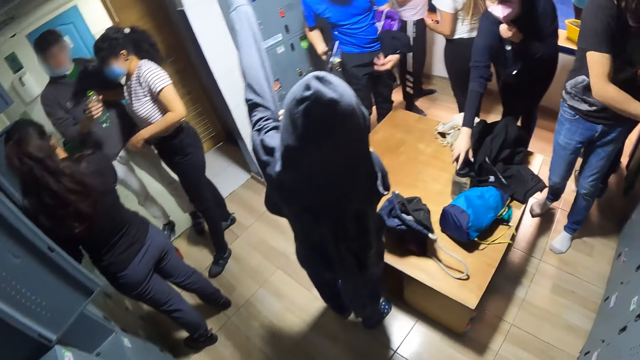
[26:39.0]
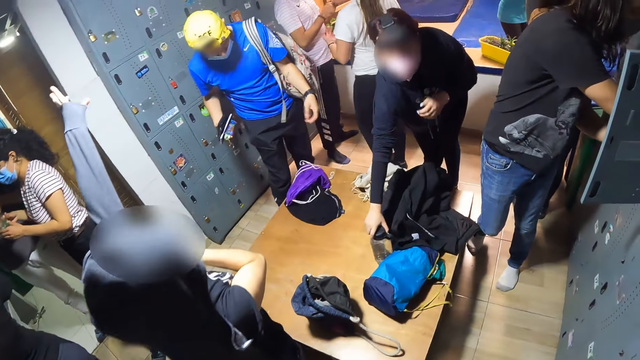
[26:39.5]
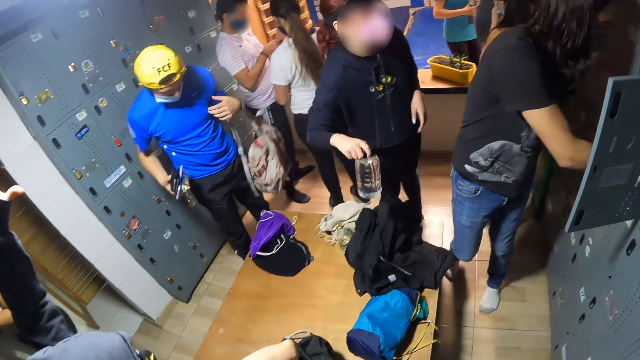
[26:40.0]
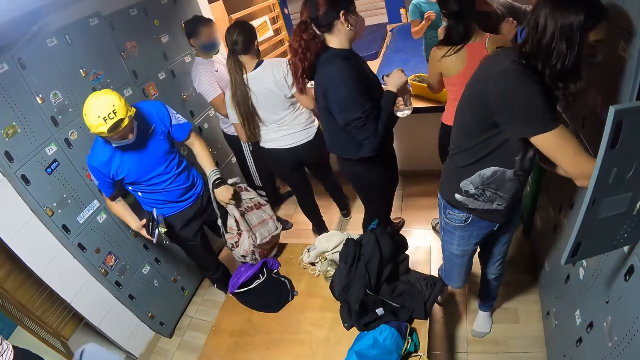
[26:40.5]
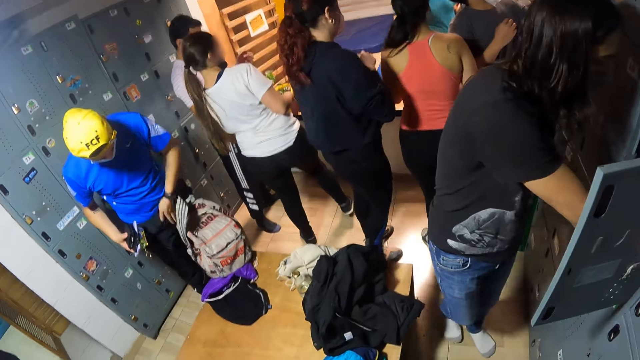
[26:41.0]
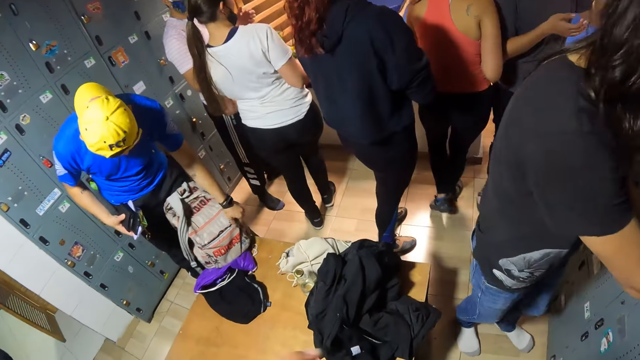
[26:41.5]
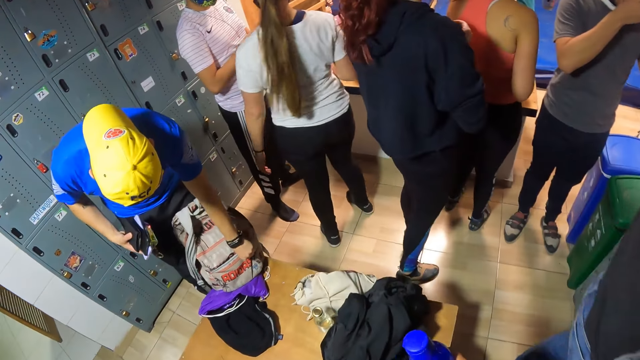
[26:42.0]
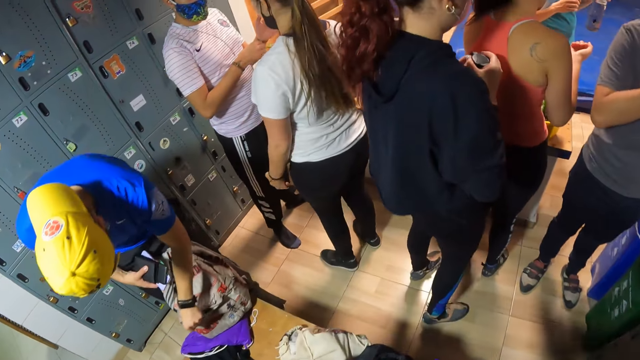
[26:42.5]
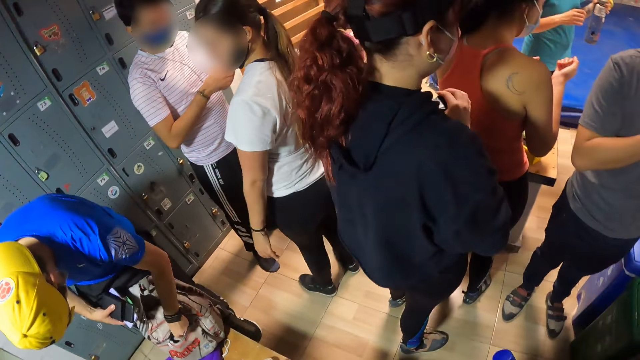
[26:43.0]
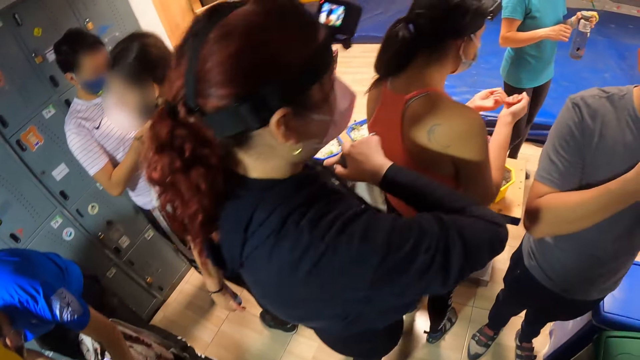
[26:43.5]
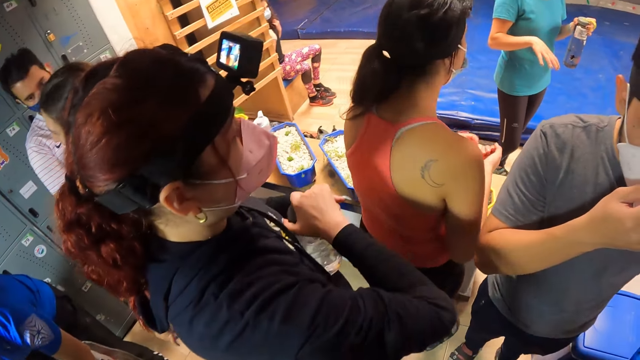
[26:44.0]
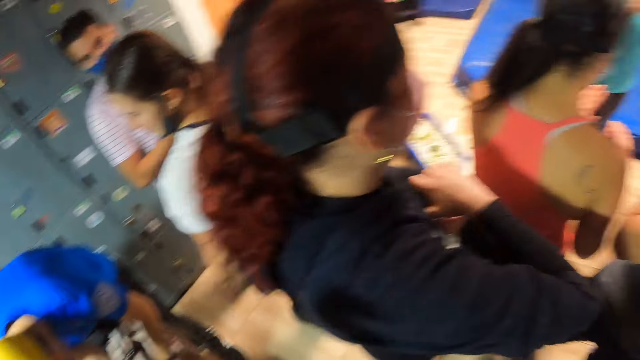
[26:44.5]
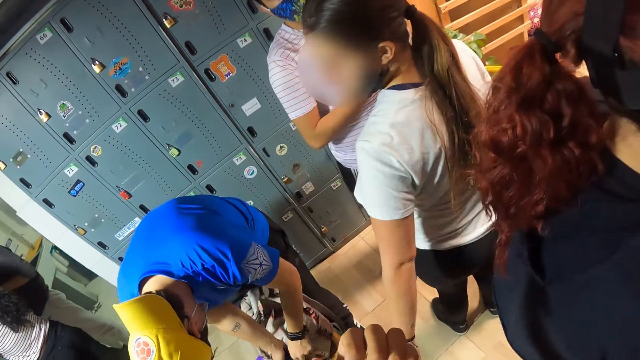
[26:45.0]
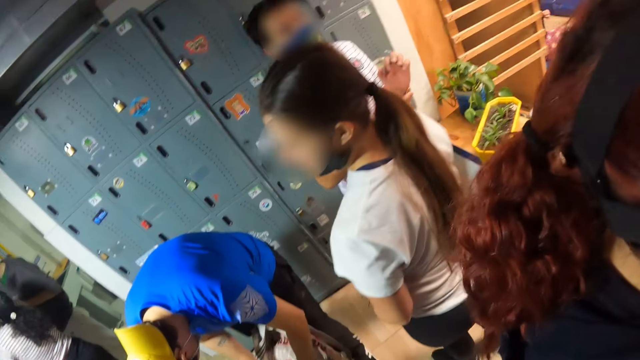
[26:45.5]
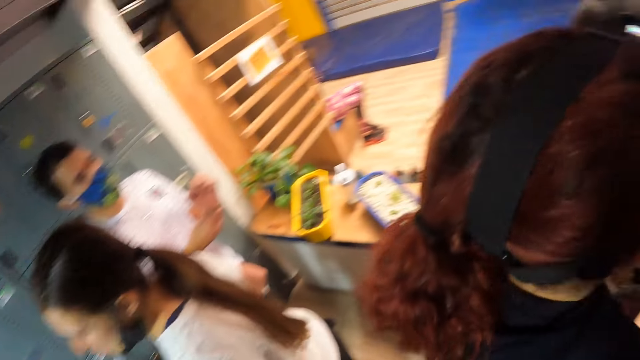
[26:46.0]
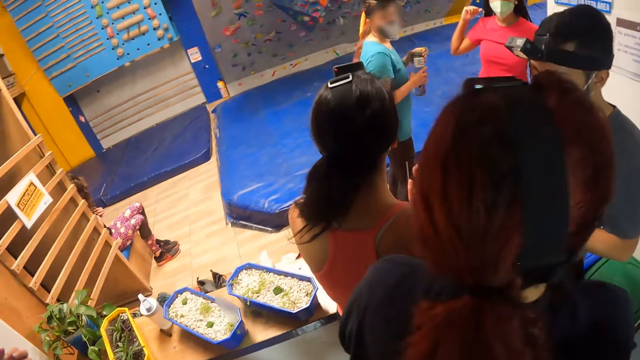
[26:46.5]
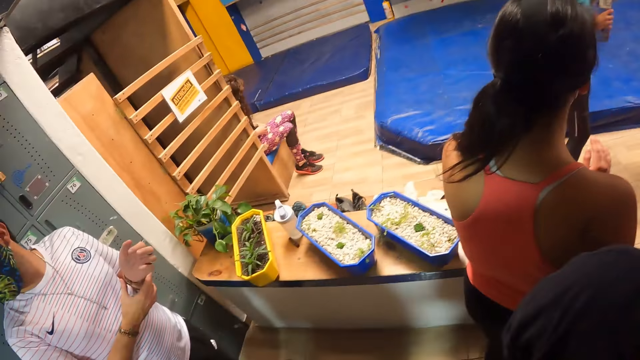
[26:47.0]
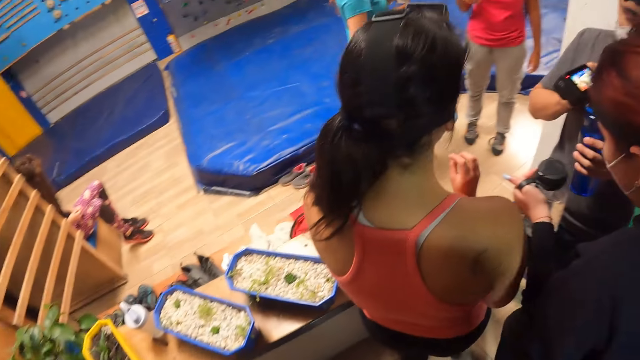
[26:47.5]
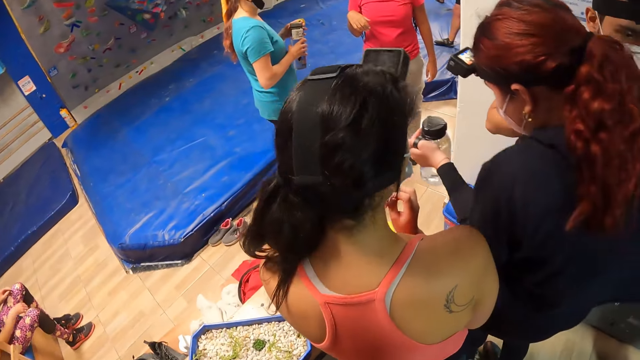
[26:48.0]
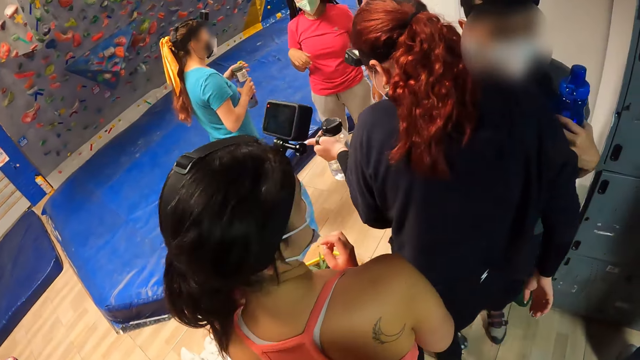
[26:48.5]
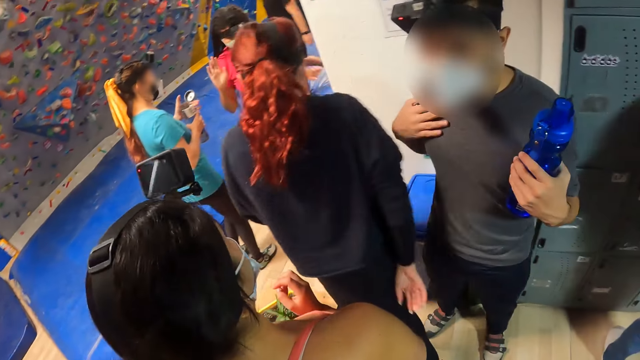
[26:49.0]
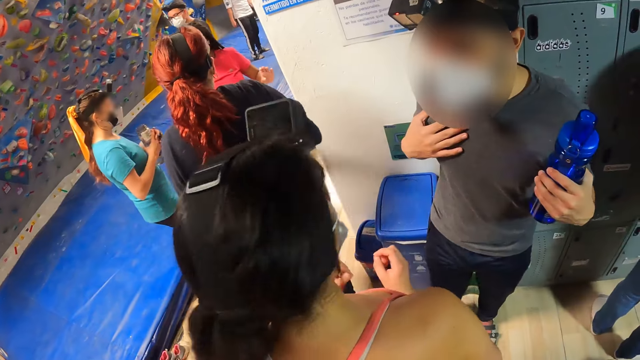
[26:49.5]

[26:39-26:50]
A man drops some clothes on a table with his left hand. A person picks up the water bottle with the right hand. The man drops a bag on the table with his left hand. The person holds the water bottle with both hands. The man holds the bag with the left hand. The man opens the bag on the table with his left hand. The man holds the phone with his right hand. The man puts some items in the bag with both hands. Another person holds the water bottle in her left hand. The other person holds the water bottle in both hands.

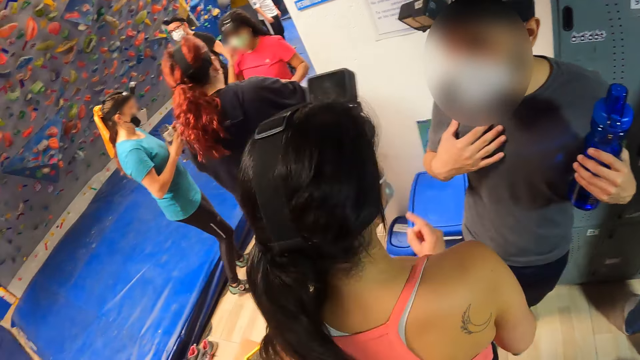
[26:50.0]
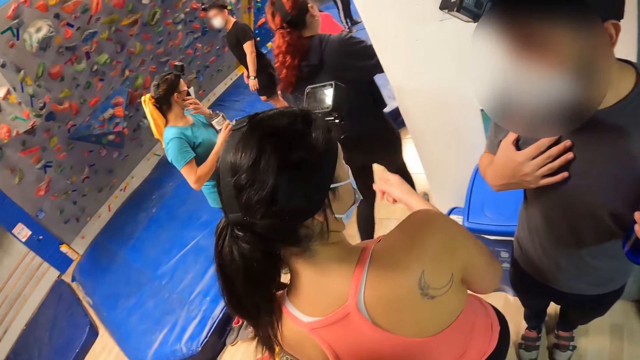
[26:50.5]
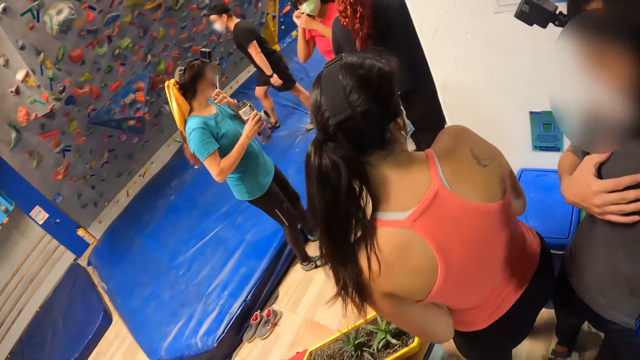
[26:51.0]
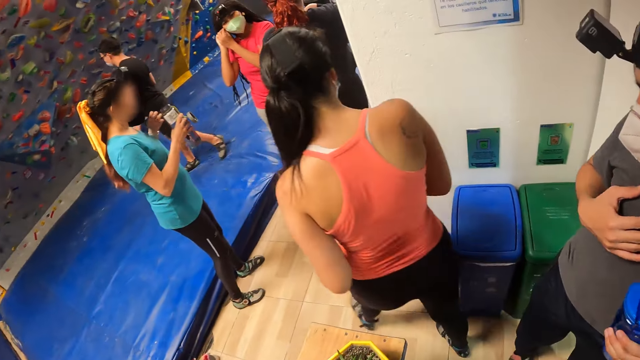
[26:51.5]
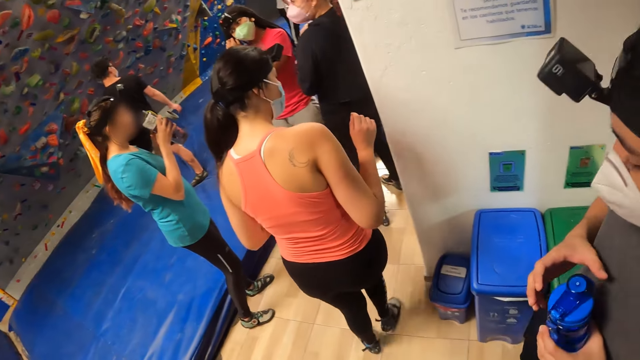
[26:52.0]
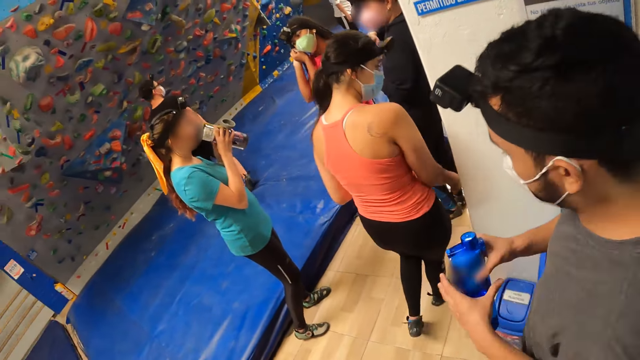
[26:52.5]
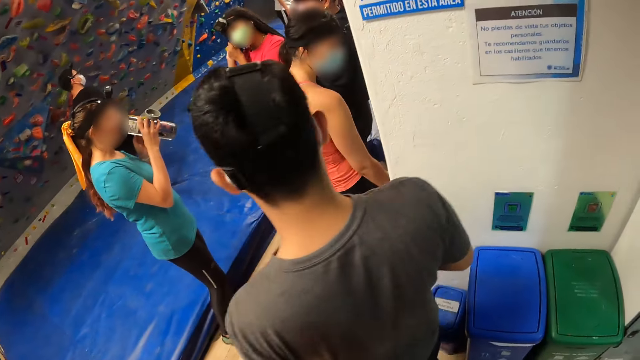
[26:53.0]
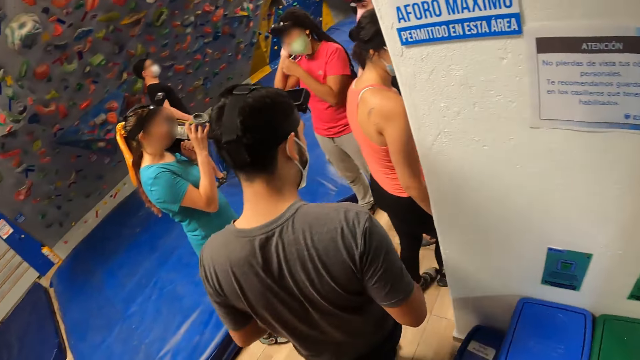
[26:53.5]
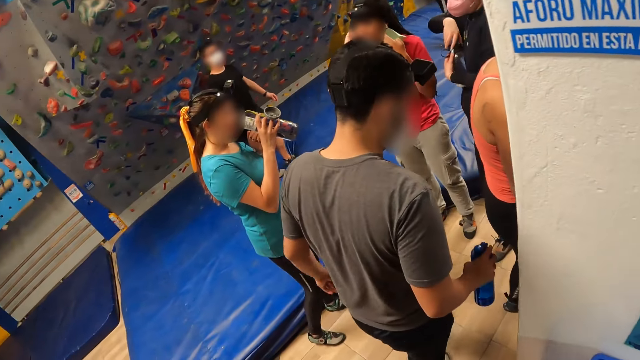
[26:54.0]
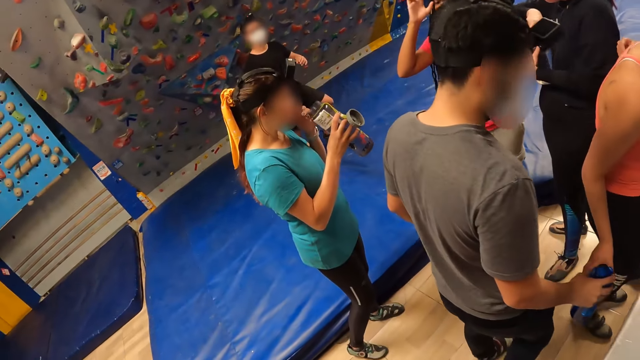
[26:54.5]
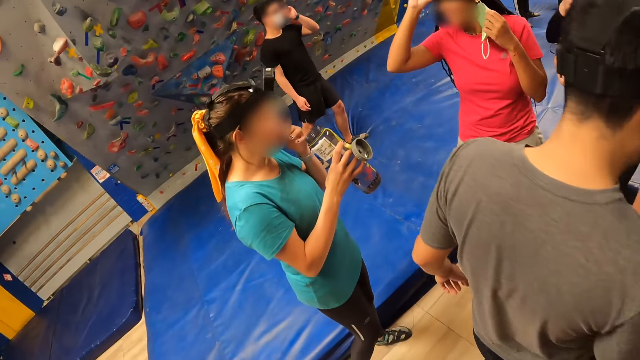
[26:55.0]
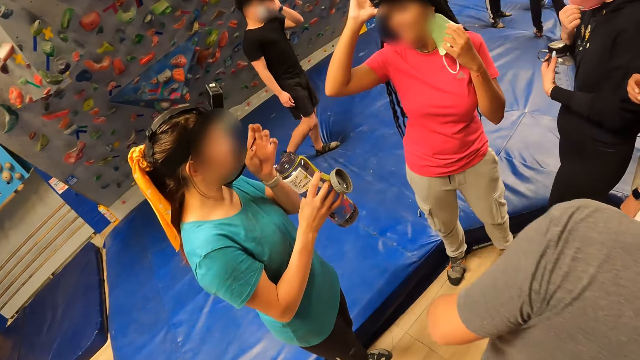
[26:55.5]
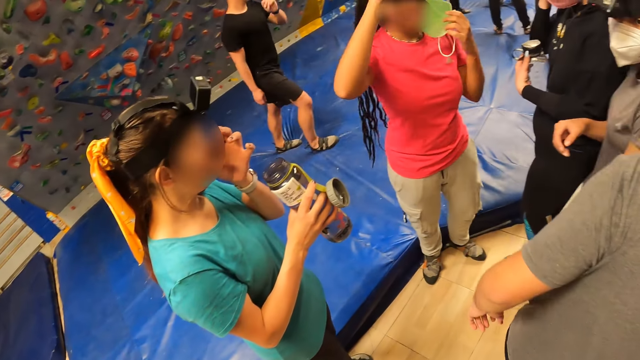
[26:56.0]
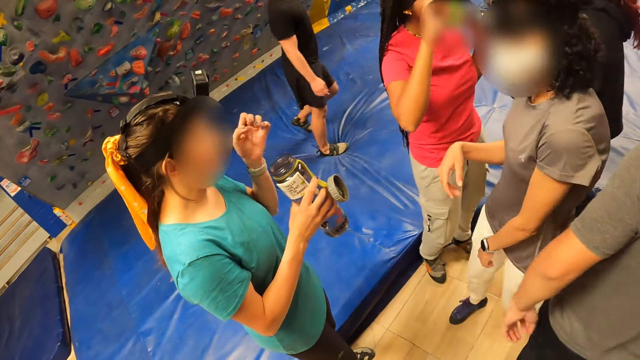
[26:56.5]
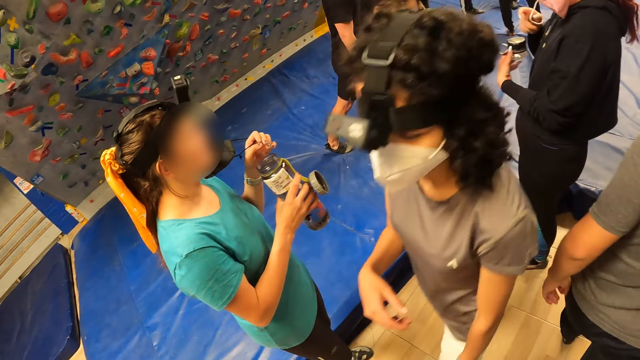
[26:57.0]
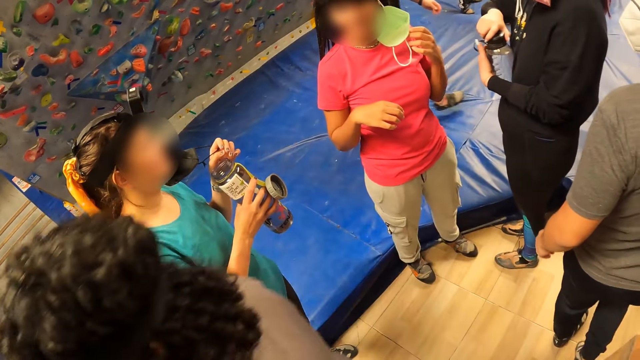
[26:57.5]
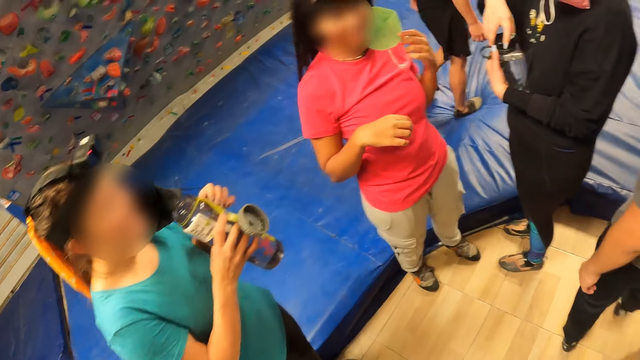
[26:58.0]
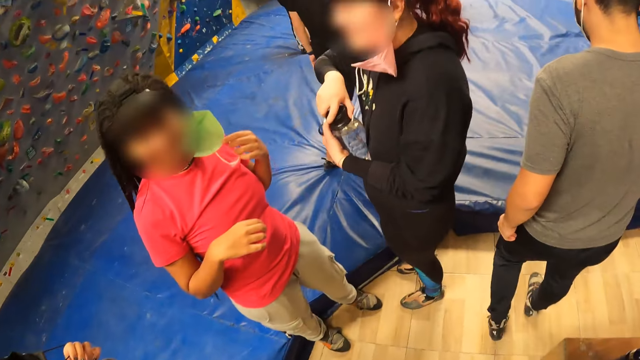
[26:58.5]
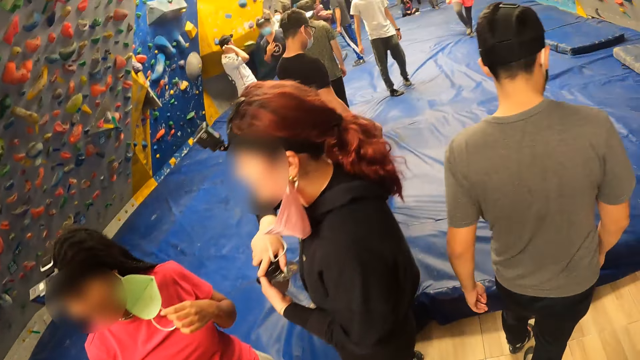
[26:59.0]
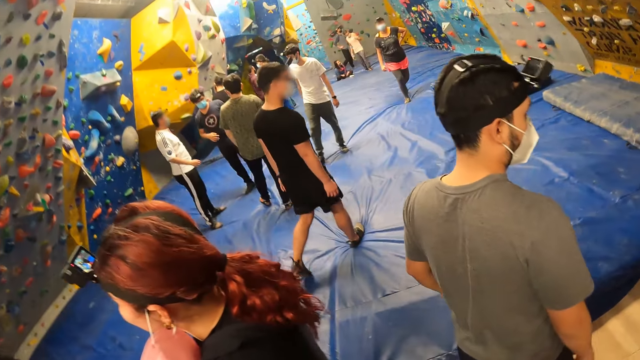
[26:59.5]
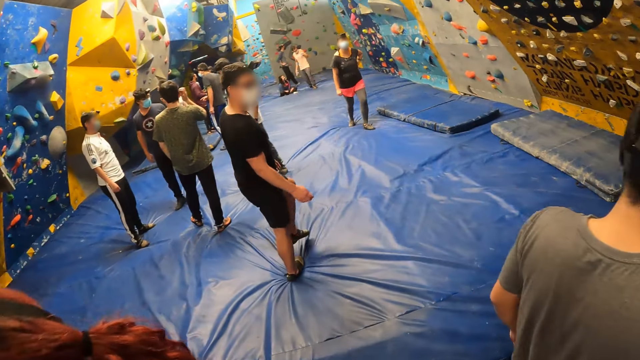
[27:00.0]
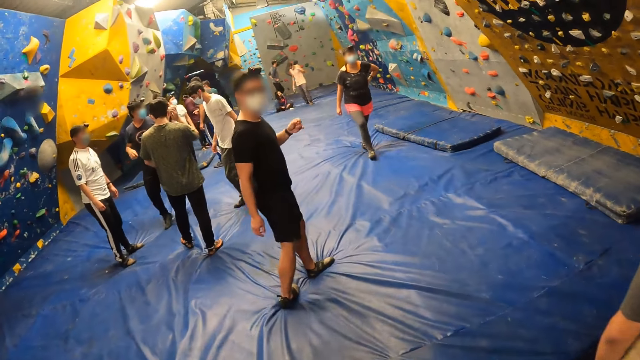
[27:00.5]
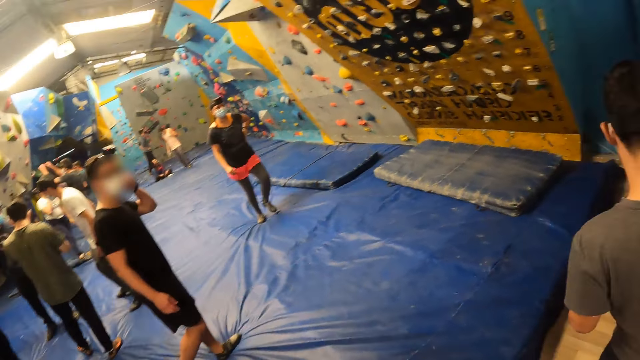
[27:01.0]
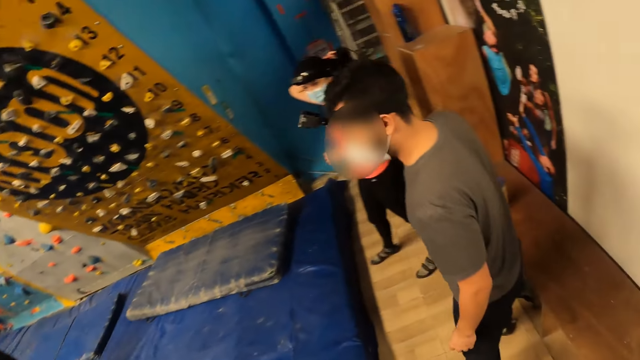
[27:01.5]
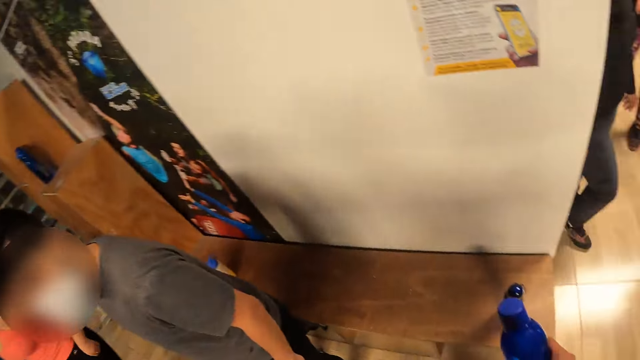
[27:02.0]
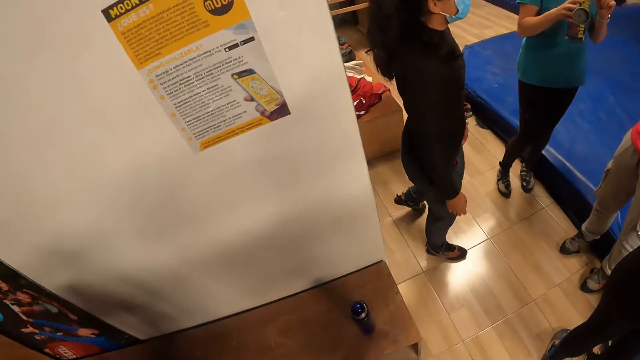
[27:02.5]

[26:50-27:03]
A woman drinks water from a water bottle in her right hand. The camera wearer looks at the woman. Another person opens the water bottle. The camera wearer looks around the climbing wall.
